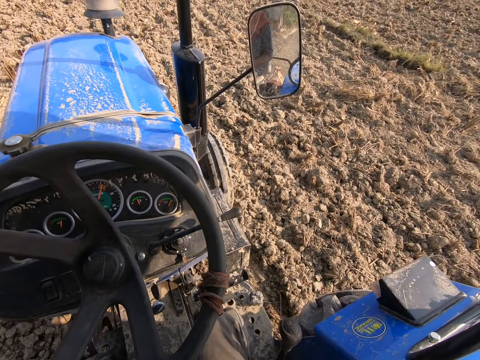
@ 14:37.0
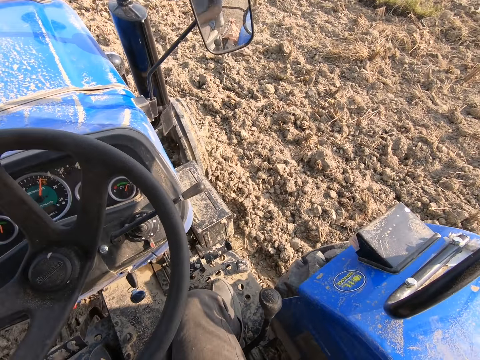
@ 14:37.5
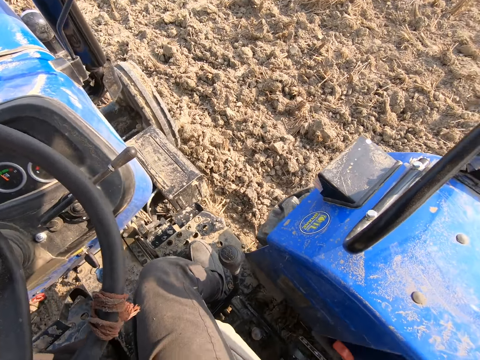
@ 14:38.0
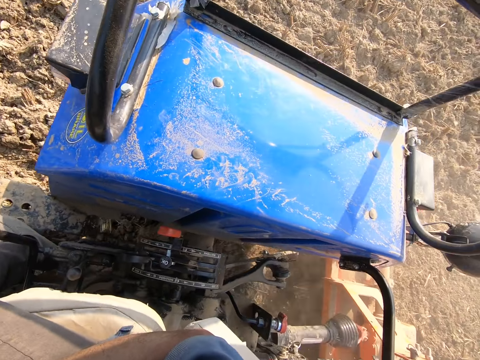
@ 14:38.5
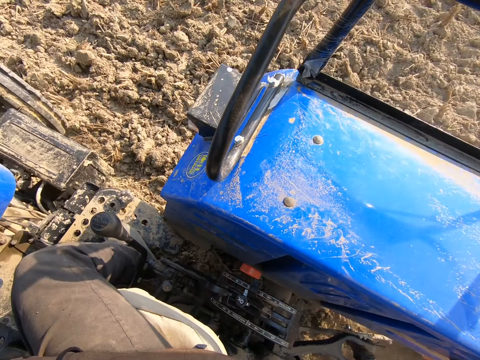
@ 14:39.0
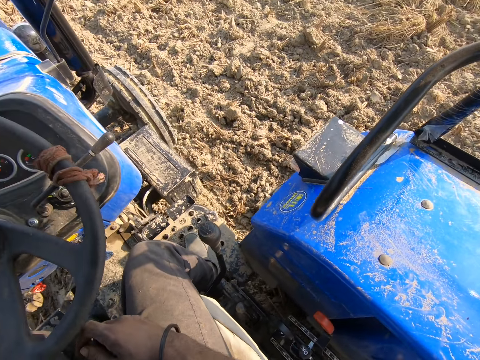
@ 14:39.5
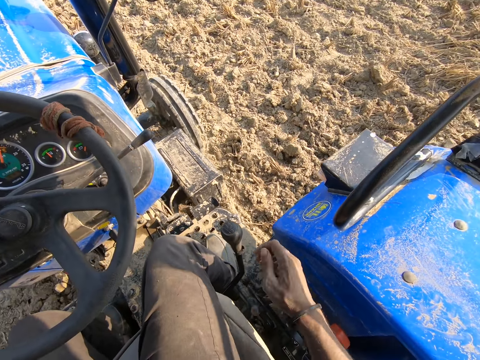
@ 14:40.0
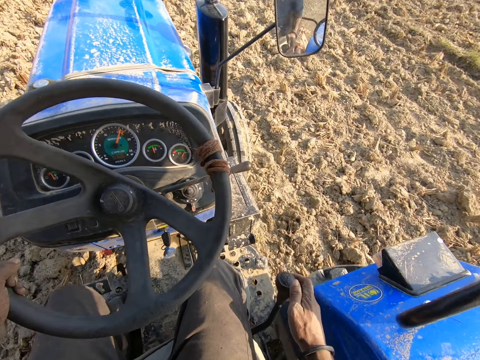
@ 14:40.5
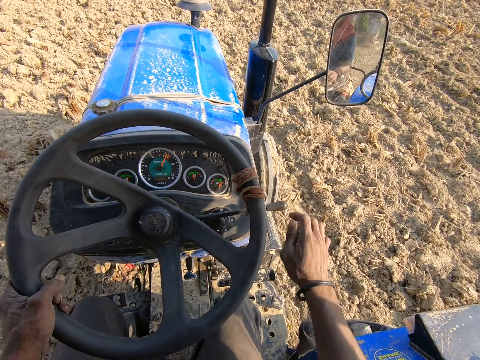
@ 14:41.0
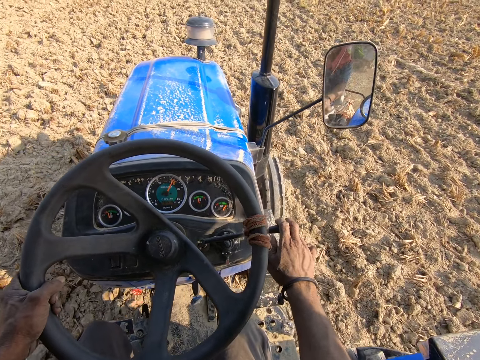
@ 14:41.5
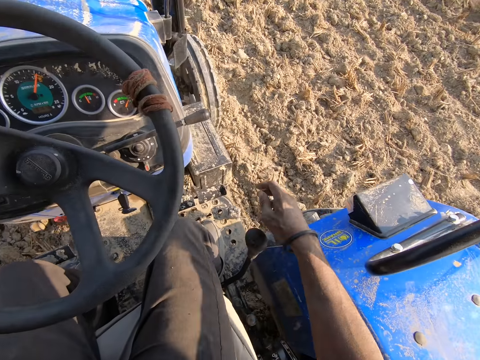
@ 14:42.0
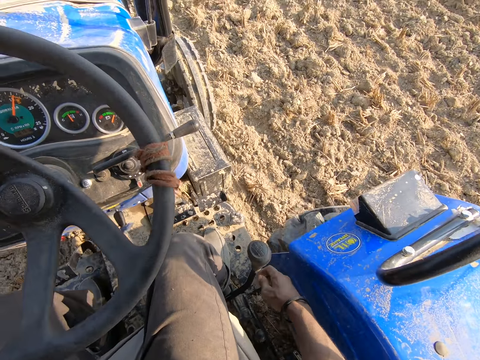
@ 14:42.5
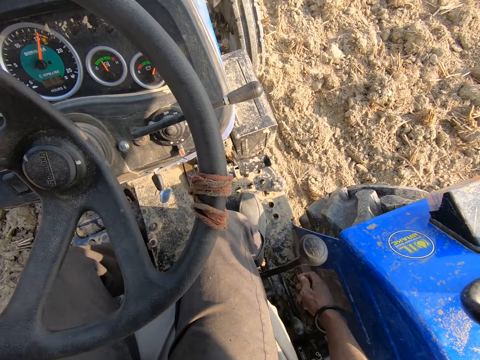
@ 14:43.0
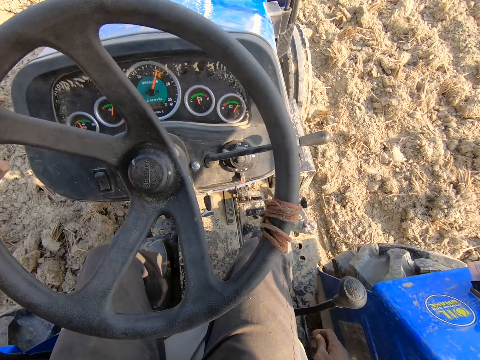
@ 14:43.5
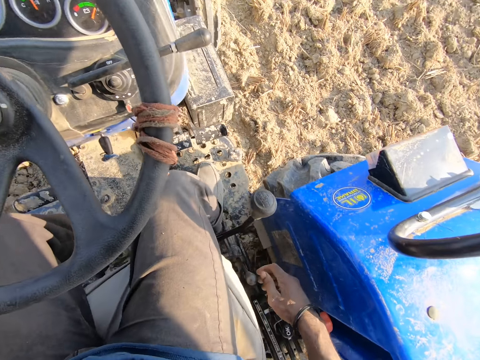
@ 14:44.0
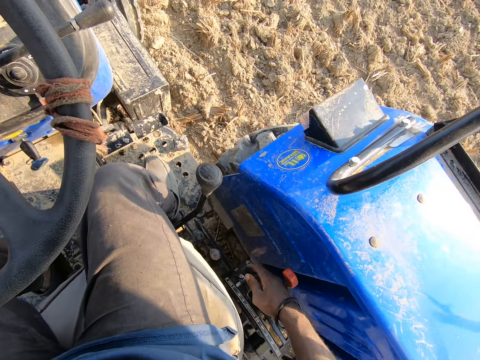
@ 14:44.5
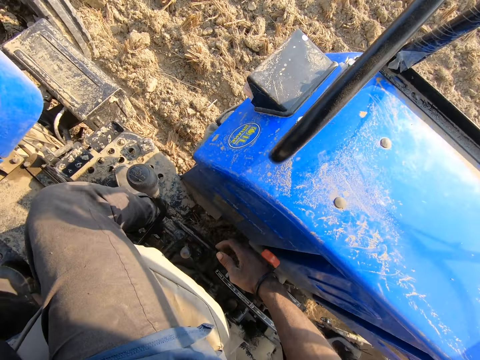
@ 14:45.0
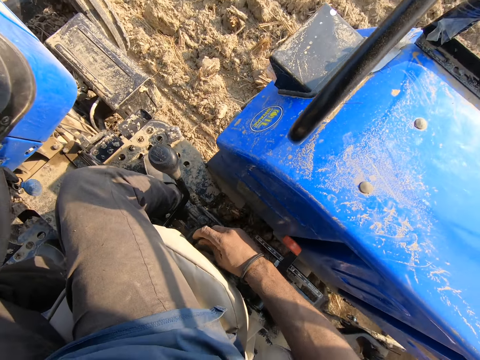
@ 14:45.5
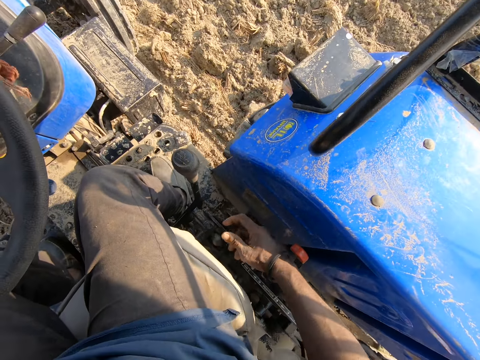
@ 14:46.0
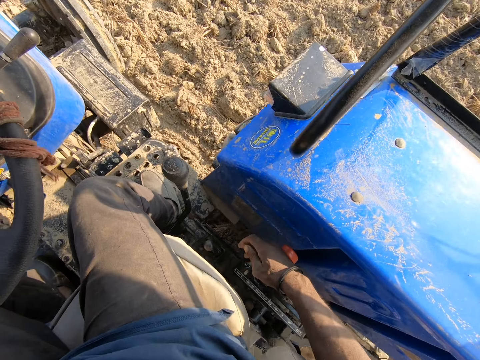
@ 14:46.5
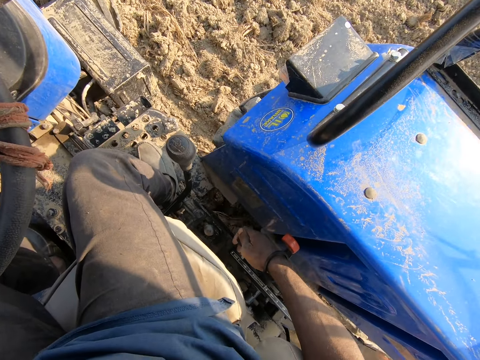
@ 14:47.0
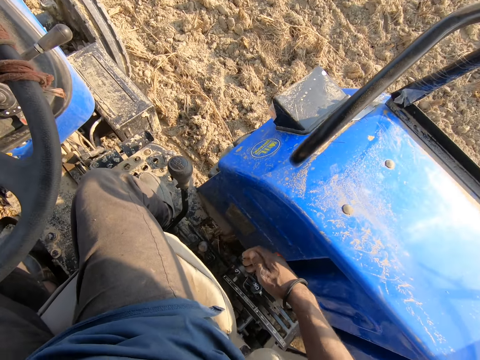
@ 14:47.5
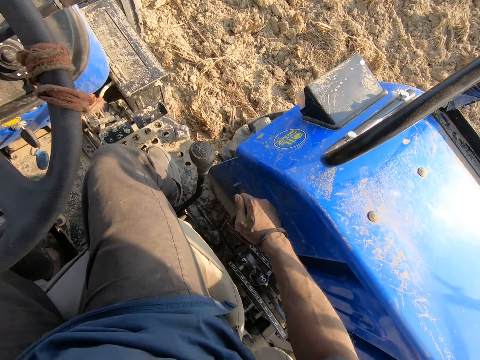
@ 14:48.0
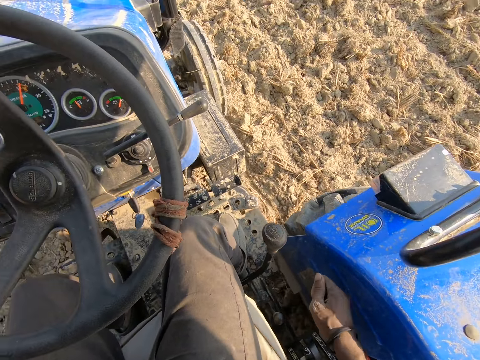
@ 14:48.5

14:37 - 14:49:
The camera wearer turns the steering of the tractor with both hands. He looks at the tractor. He controls the tractor and touches a clutch. He lowers his hand. He folds his left hand together. He touches a gear. He touches the gear again.

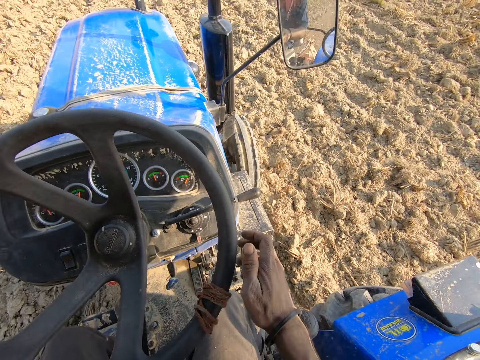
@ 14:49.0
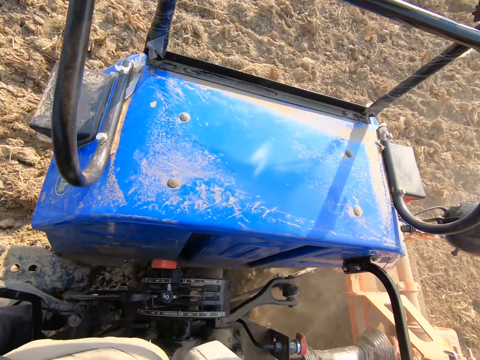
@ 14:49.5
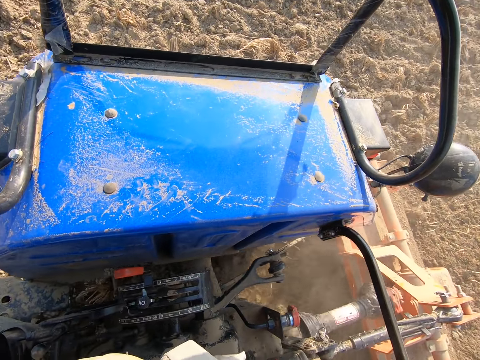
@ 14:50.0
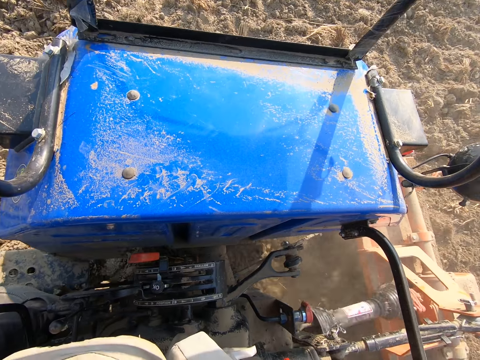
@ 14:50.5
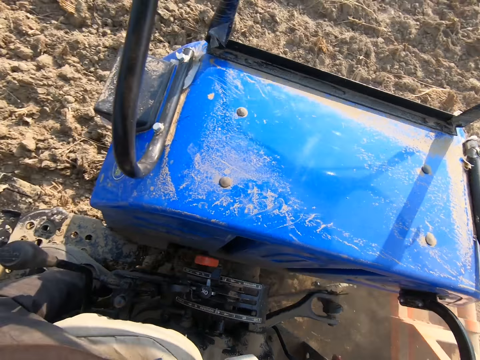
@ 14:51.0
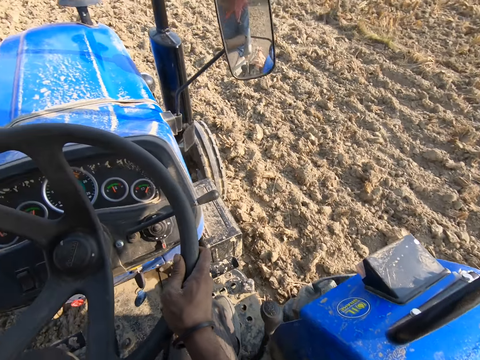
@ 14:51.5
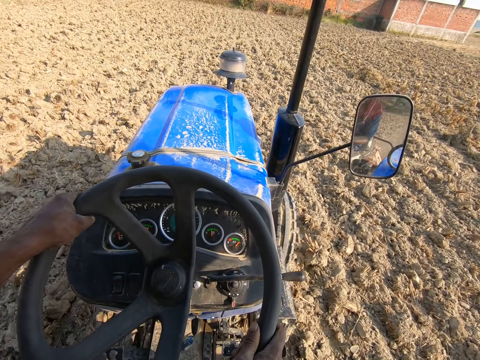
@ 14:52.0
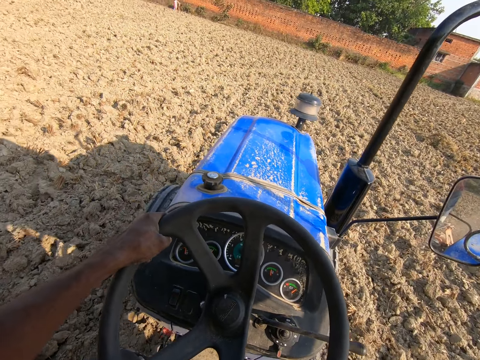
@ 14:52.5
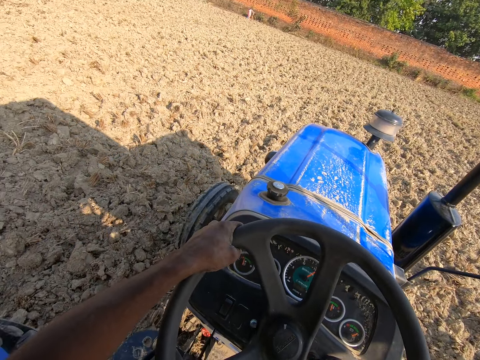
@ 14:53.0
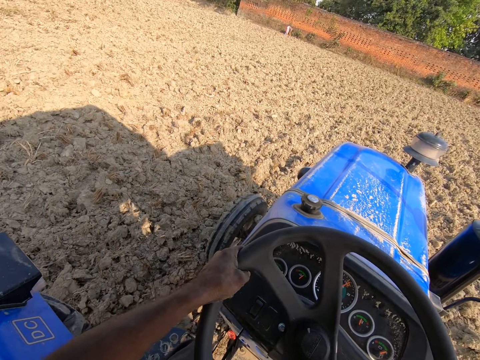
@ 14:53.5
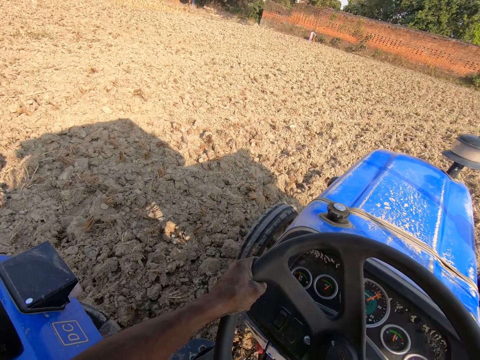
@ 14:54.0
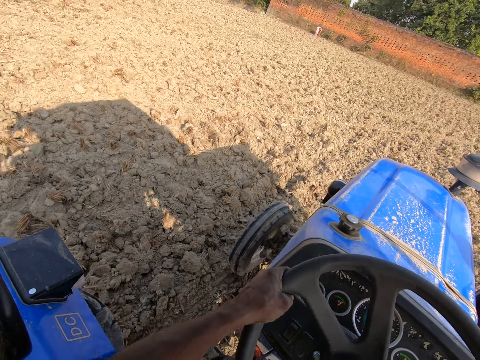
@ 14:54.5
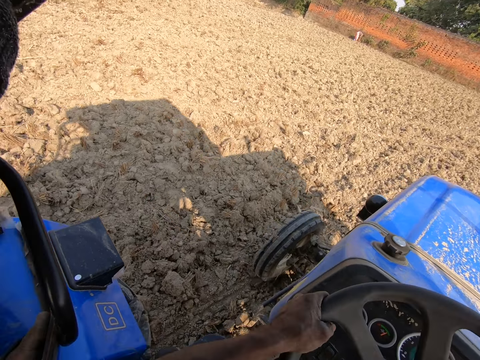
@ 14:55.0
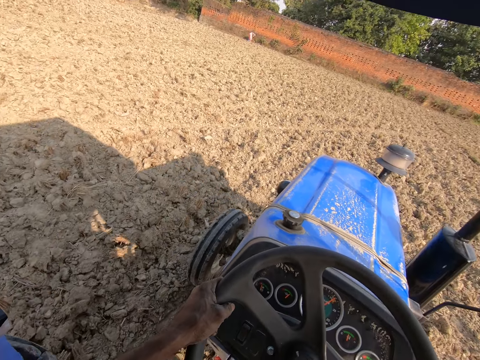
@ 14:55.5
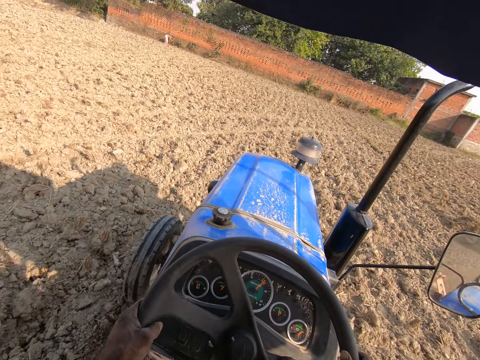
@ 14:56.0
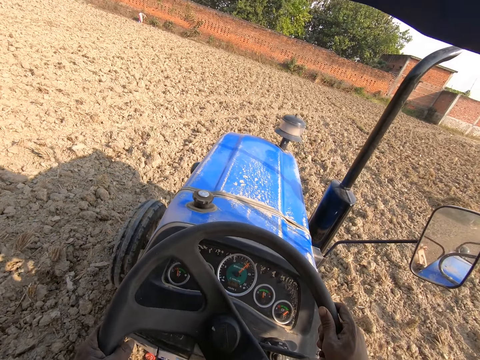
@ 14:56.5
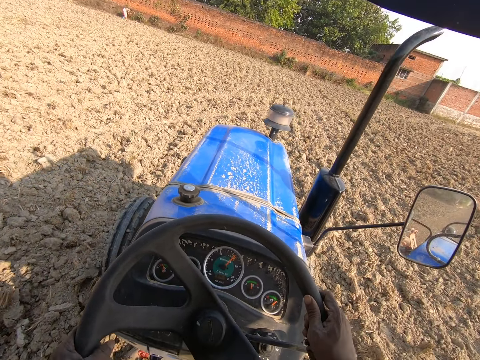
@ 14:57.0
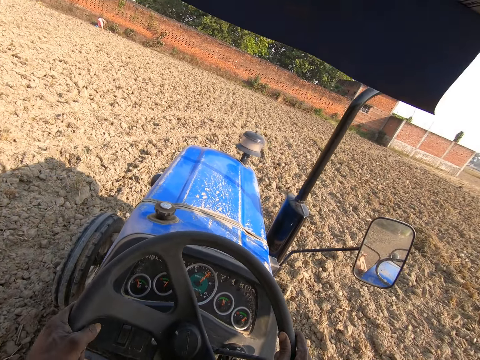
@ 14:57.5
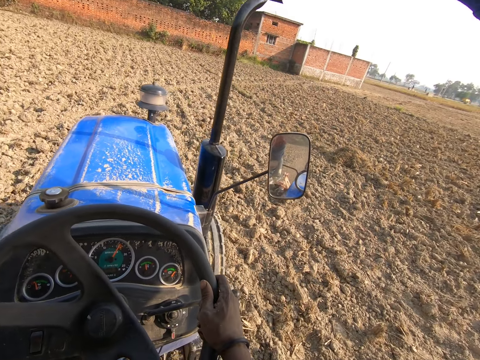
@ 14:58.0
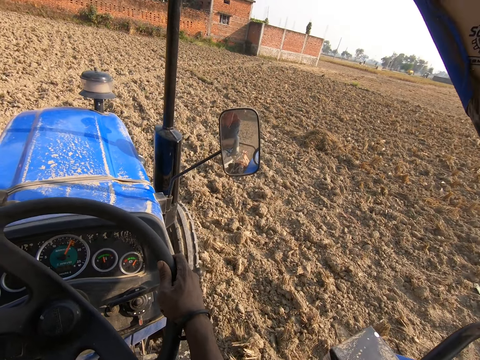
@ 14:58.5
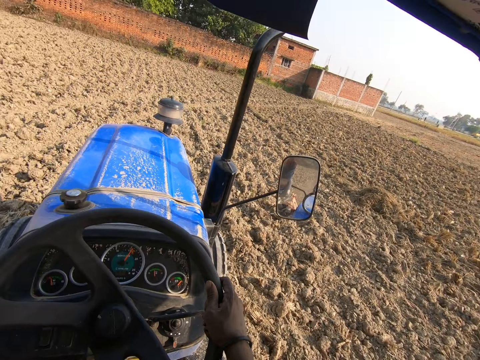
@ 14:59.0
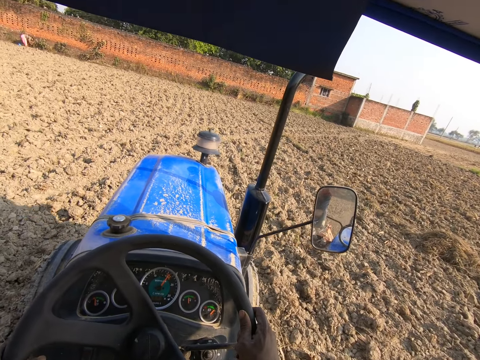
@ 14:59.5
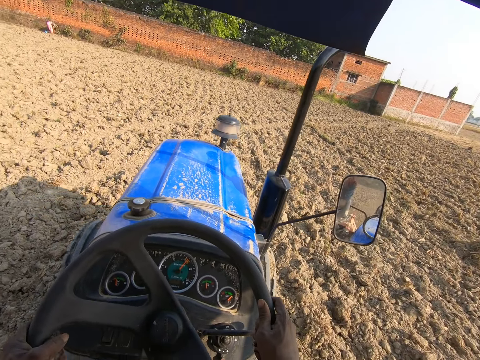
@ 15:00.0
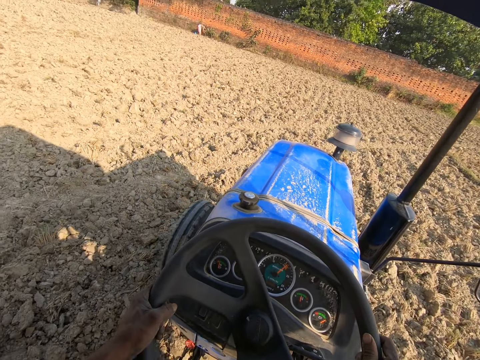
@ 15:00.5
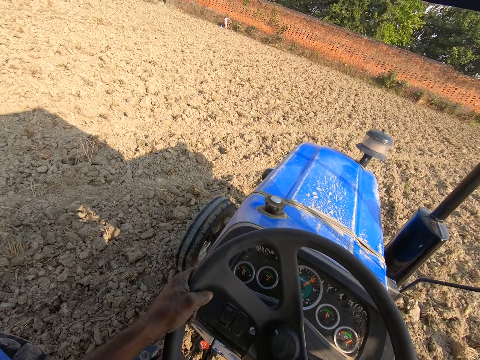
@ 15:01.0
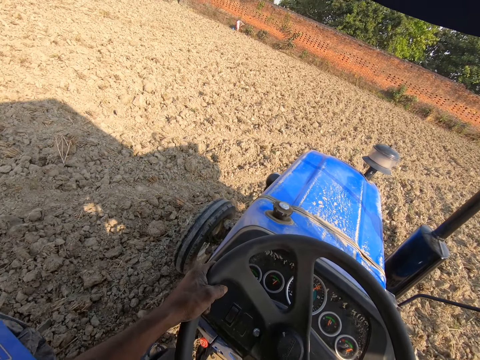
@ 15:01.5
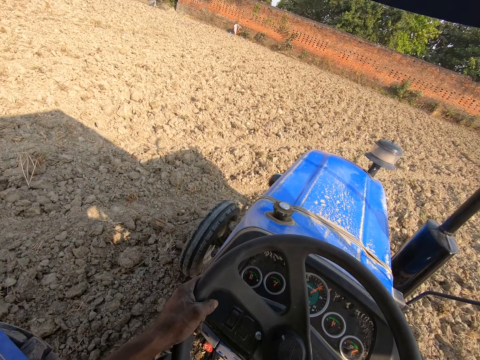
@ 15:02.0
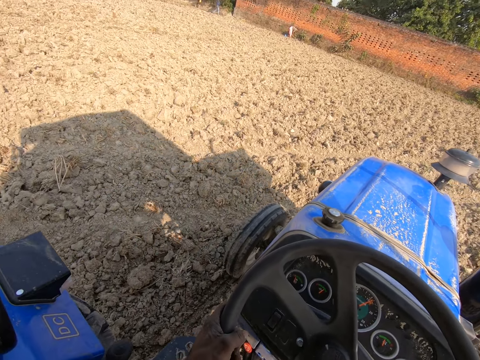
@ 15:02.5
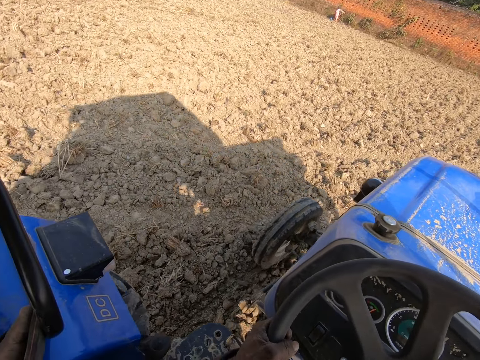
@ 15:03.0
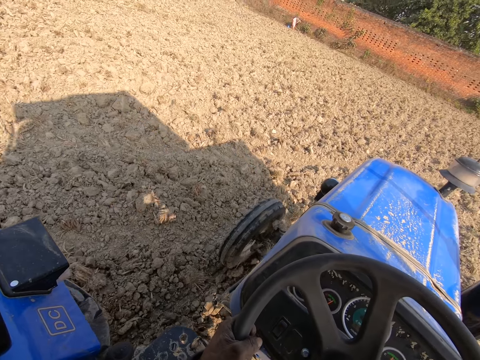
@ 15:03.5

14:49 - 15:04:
The camera wearer holds the steering wheel. They look at the tractor. They look at the front. They turn the steering of the tractor with both hands. They control the tractor.
